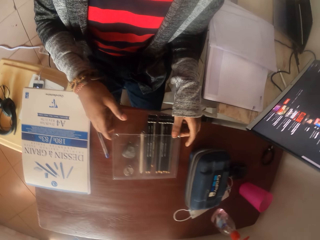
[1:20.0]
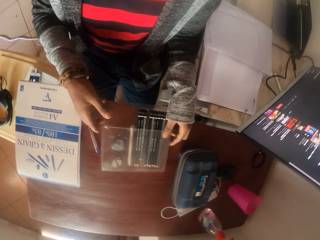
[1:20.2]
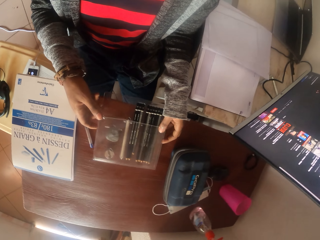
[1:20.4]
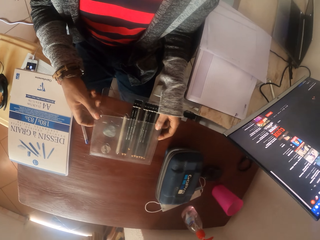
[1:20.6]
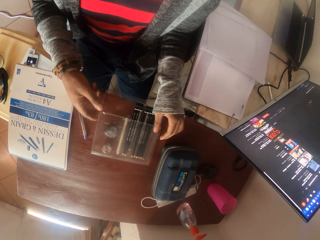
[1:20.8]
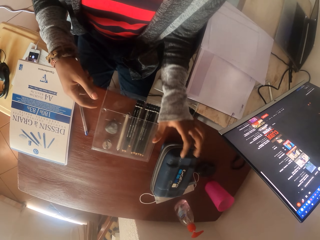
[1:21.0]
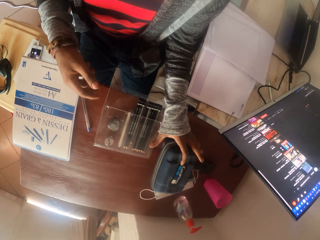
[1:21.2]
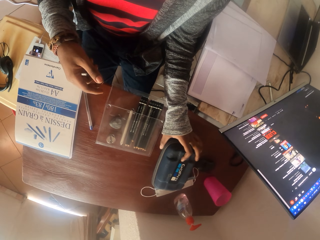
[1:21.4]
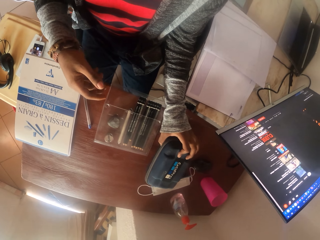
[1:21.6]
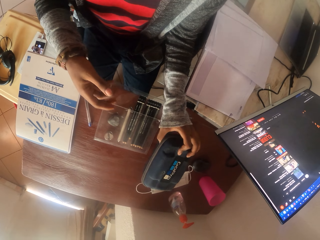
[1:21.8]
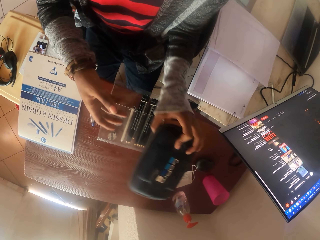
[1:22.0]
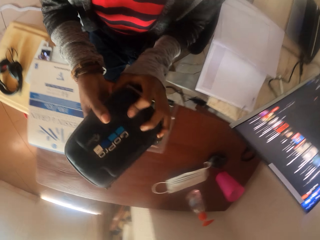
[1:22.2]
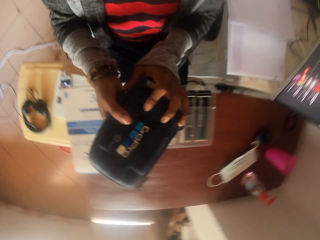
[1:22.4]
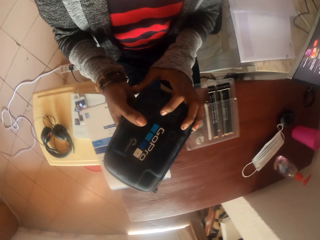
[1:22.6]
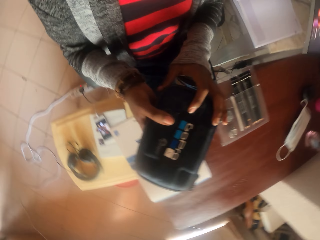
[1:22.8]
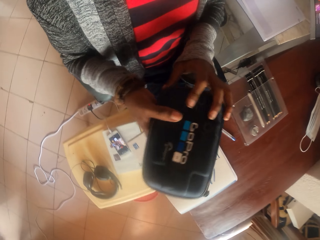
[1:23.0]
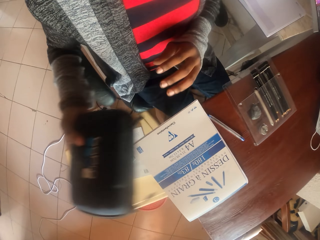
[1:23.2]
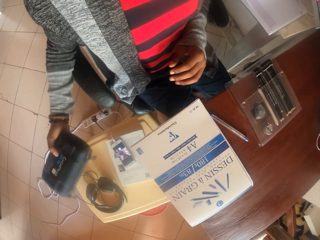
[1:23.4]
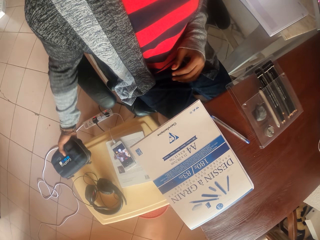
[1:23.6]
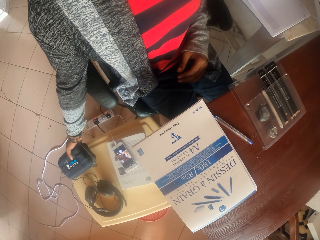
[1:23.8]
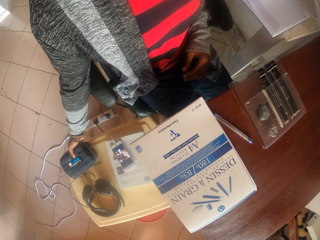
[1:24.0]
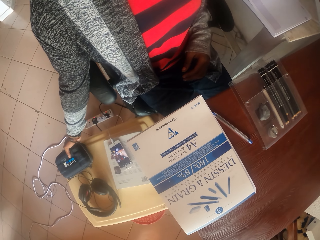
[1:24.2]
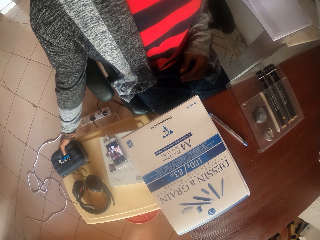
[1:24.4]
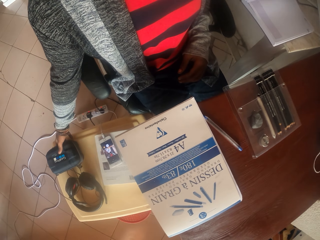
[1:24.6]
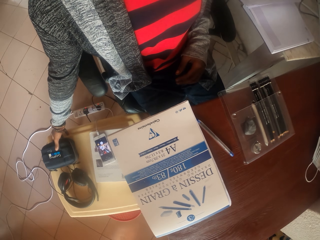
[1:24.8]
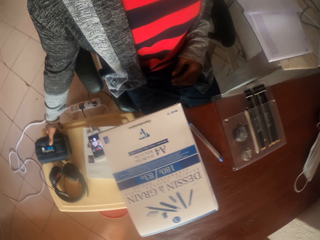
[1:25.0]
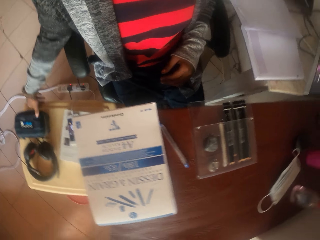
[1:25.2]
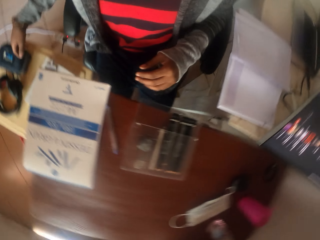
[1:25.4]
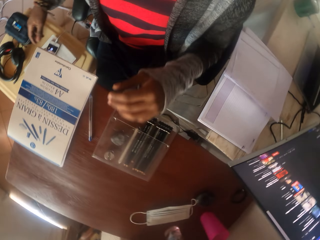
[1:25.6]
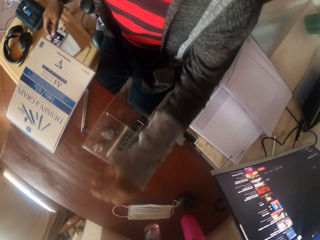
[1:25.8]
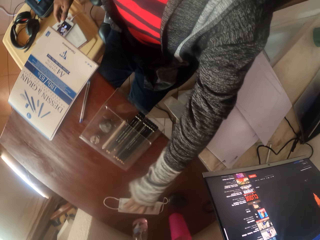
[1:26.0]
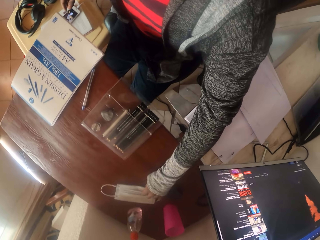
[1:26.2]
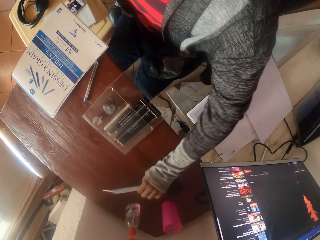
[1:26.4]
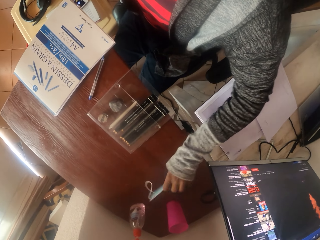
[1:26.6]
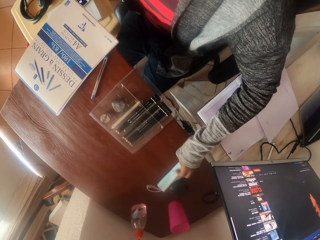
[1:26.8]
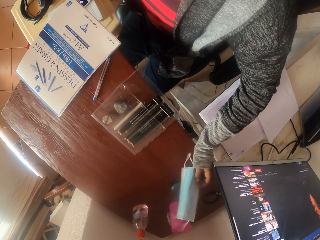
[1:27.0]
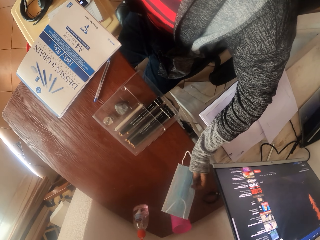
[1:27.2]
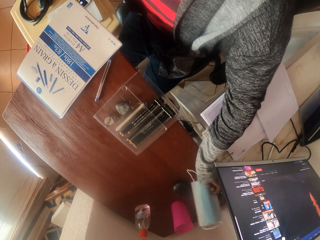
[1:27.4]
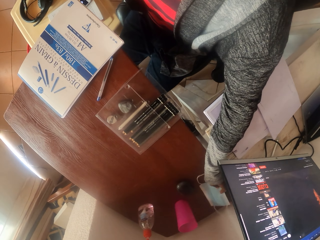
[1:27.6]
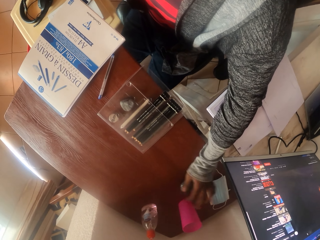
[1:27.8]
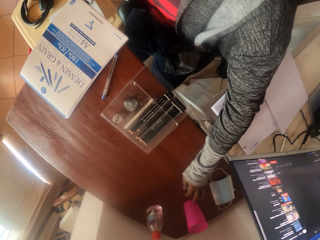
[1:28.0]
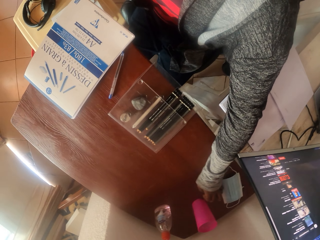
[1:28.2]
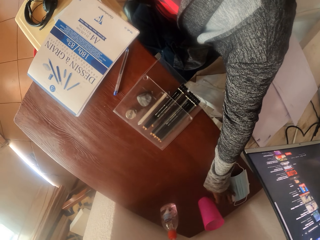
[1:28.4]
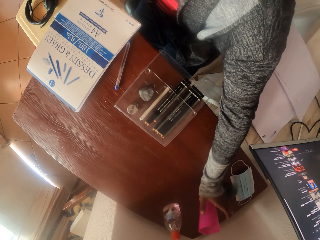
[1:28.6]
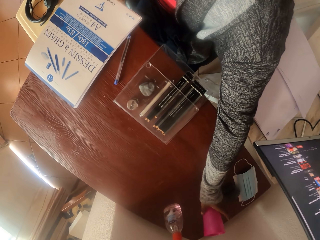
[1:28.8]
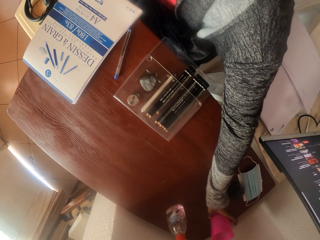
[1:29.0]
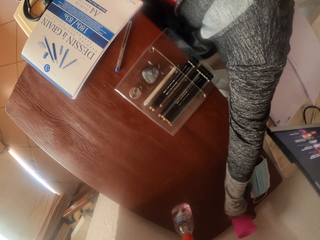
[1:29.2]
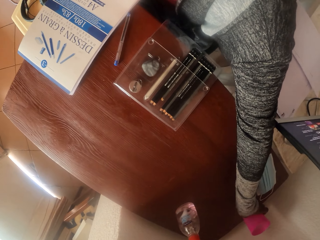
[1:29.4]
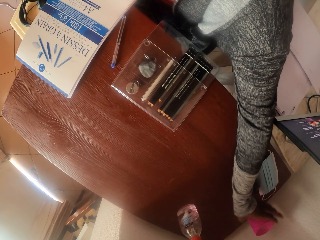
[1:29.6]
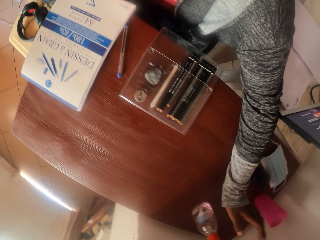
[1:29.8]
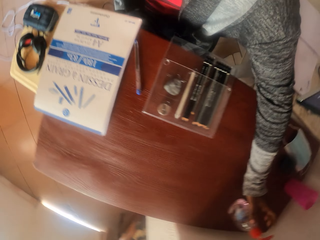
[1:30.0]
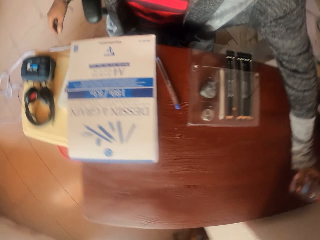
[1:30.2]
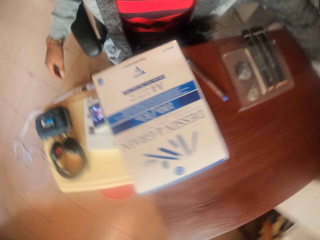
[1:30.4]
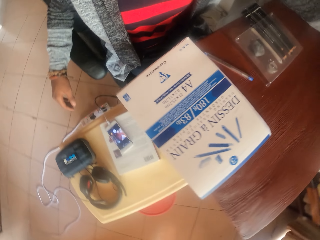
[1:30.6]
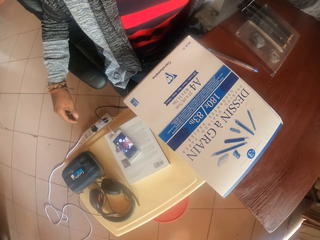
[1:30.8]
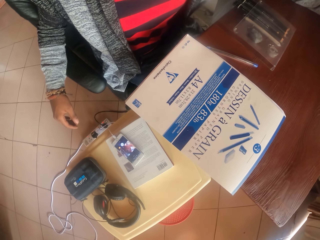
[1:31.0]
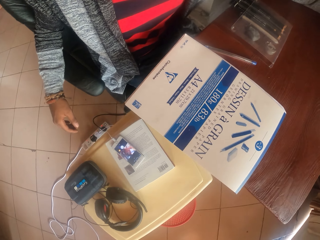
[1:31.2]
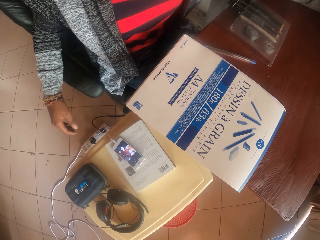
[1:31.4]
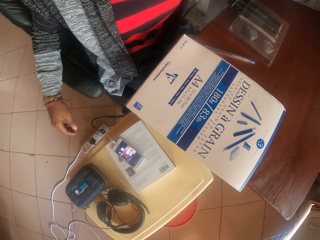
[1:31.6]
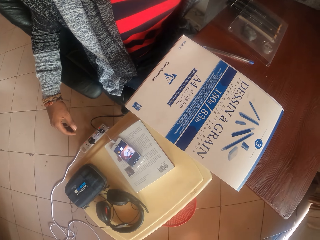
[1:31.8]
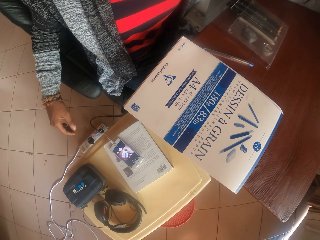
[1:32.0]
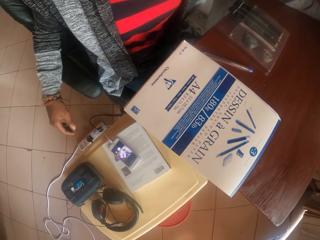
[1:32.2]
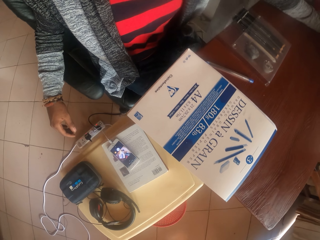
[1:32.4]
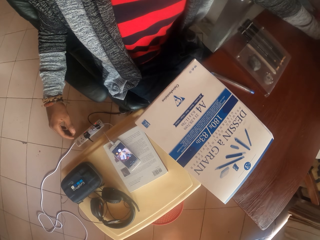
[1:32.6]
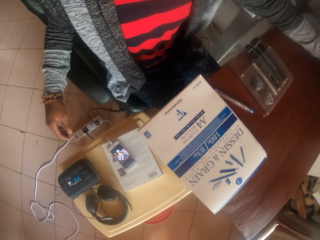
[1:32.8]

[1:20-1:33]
The camera wearer holds the pencil holder. They pick up a packet of pencils. They hold a purse. They put the packet of pencils on the table. They pick up a case. They put the case on a stool. They pick up a face mask. They put the face mask on the table. They push a mouse. They push a plastic glass. They look around. They push a spray bottle.

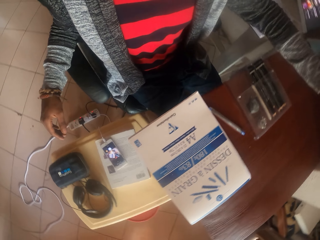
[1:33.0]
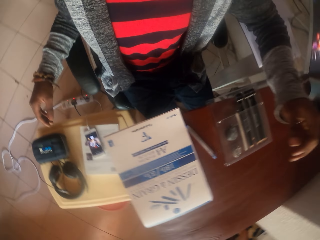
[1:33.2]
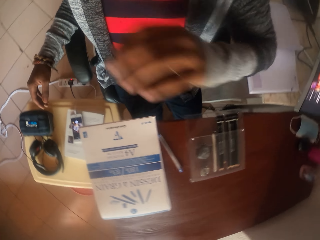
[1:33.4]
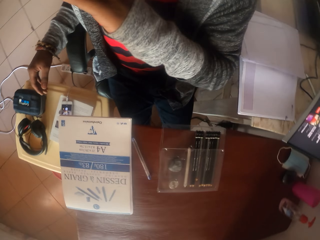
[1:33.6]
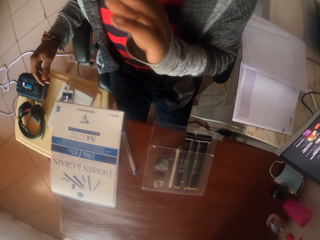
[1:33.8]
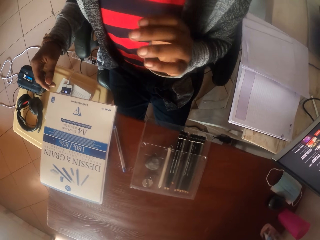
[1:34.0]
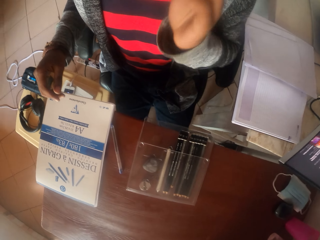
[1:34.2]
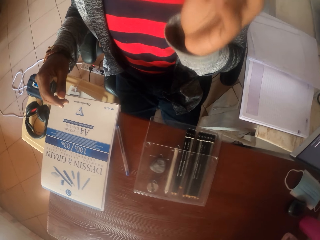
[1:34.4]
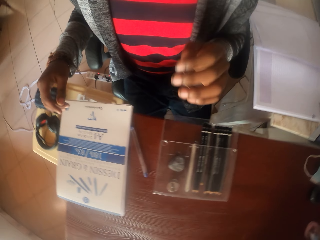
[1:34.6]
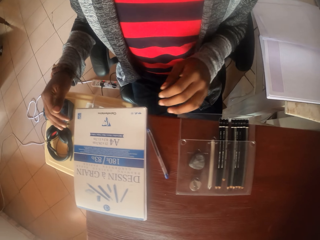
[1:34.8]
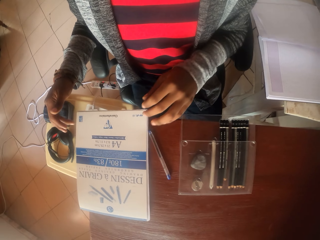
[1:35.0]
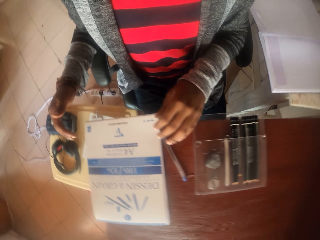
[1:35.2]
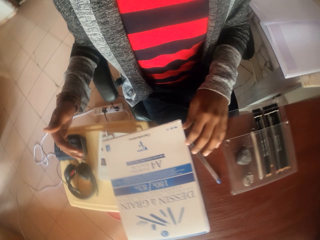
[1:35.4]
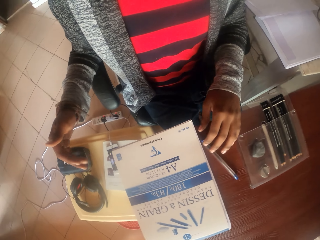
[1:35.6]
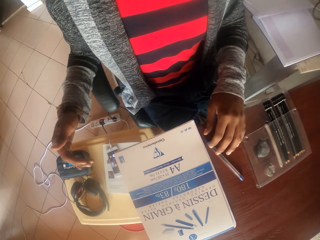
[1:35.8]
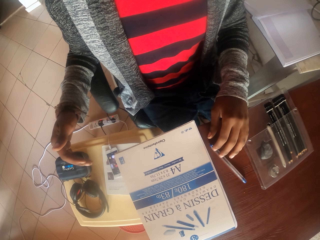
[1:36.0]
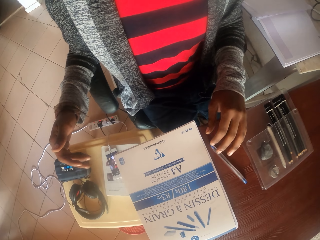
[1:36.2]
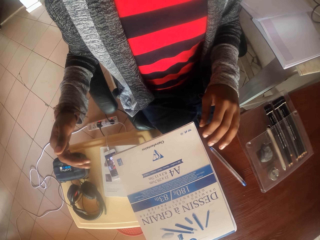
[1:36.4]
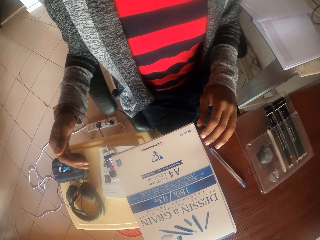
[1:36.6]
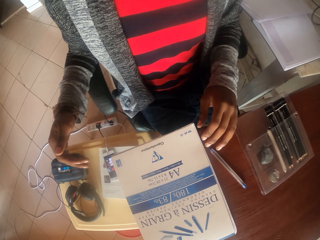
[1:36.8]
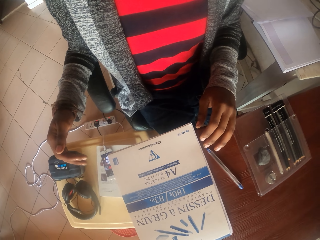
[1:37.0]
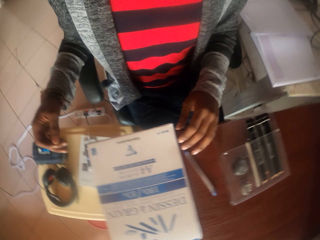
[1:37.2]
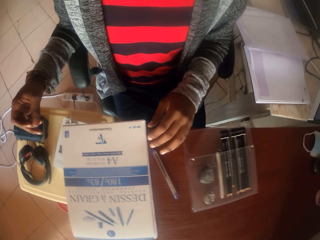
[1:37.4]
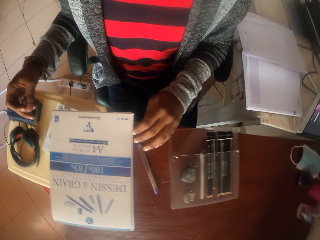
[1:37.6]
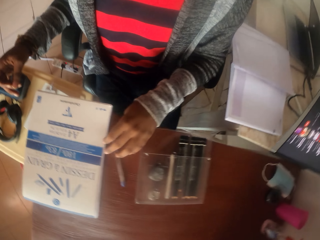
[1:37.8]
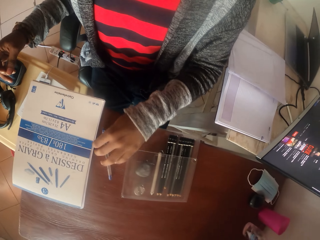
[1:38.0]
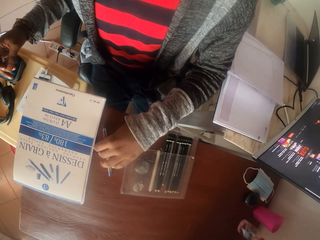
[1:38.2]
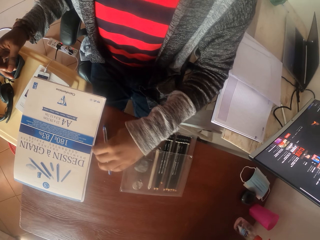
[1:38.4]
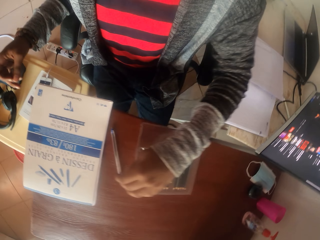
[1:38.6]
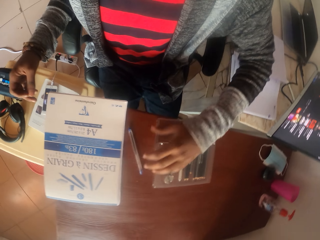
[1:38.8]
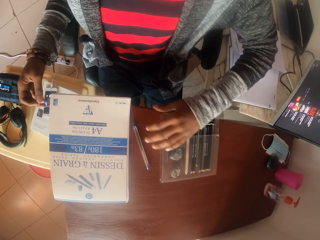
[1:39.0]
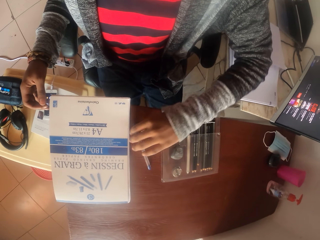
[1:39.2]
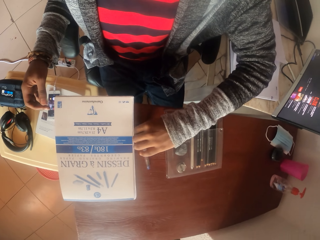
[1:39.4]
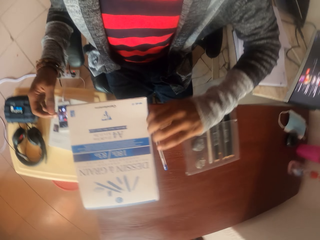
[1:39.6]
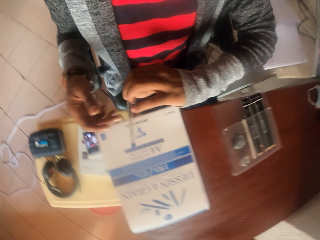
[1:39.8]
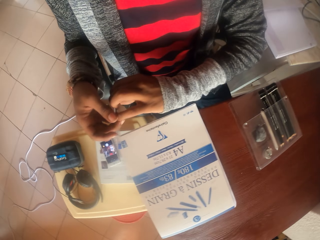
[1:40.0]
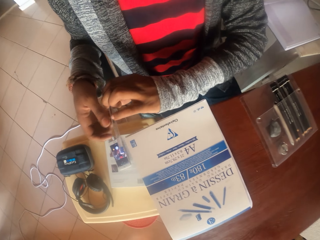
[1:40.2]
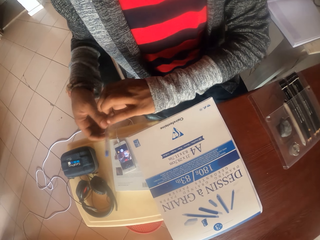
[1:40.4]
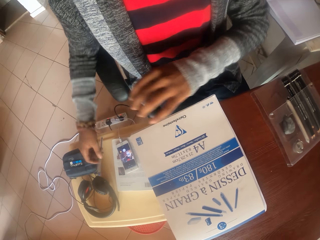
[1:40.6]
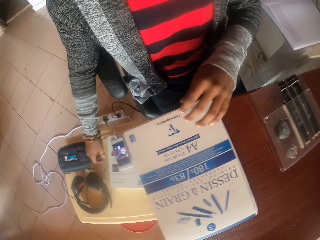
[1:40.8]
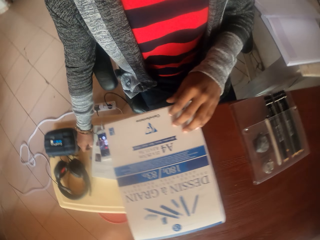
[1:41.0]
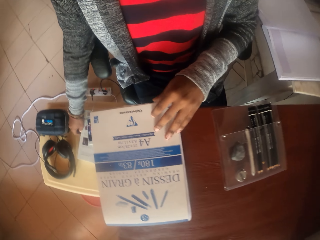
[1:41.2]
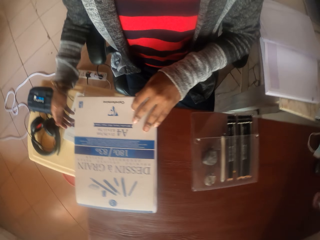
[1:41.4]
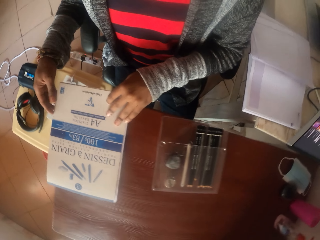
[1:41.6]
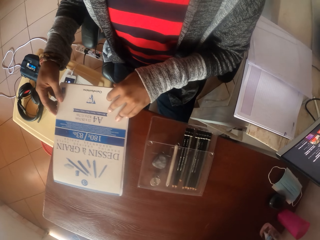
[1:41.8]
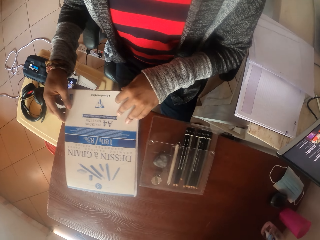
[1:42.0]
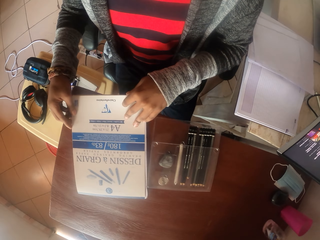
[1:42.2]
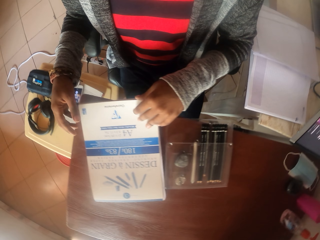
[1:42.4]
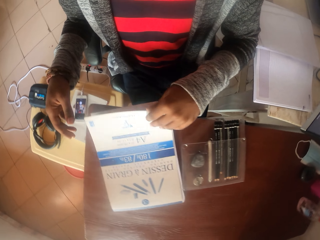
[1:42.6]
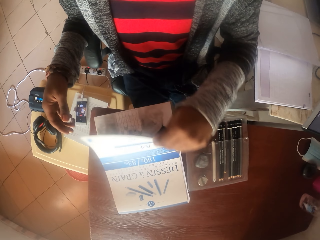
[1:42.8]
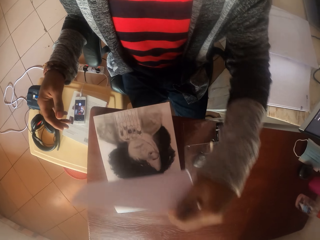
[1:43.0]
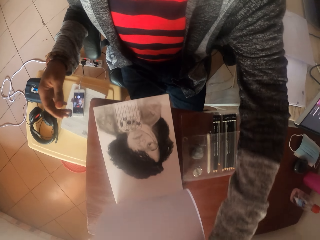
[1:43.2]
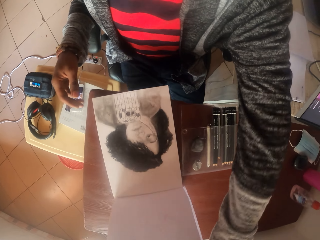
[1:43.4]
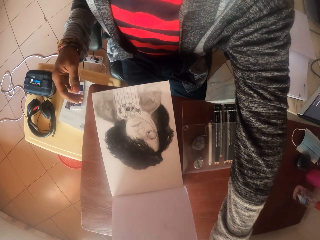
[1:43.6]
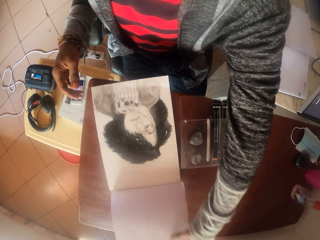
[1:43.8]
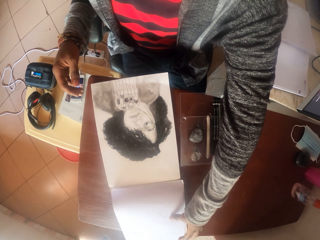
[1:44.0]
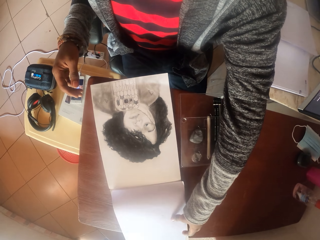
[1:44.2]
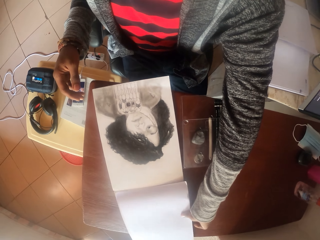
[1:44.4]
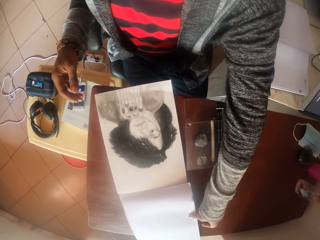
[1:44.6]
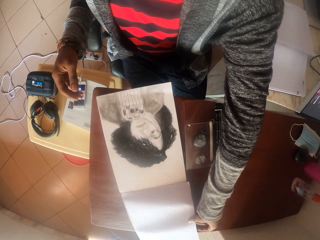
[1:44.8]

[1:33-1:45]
The camera wearer rubs the nose. He touches his face. He shakes the left fingers. He pushes the packet of pencils. He picks up a pen. He puts the pen on the stool. He puts the book on the table. He opens the book.
